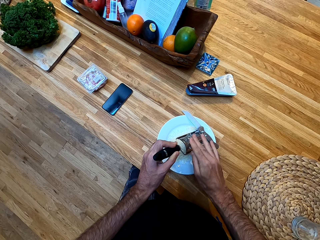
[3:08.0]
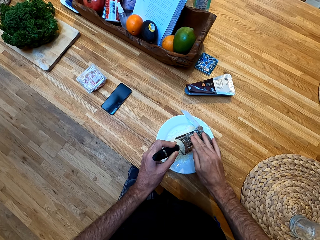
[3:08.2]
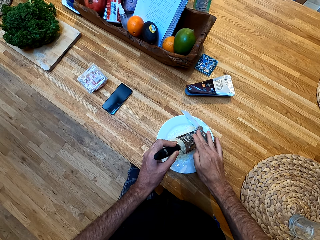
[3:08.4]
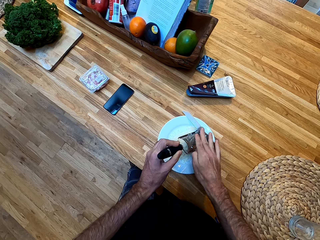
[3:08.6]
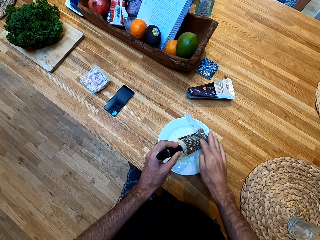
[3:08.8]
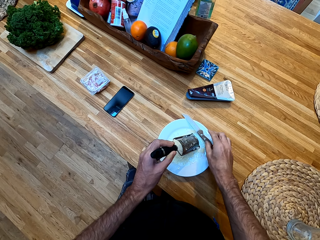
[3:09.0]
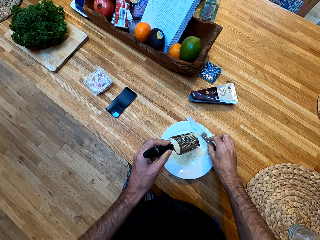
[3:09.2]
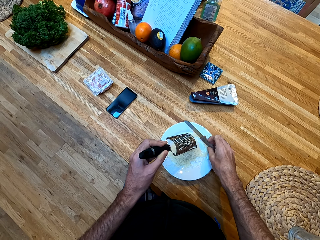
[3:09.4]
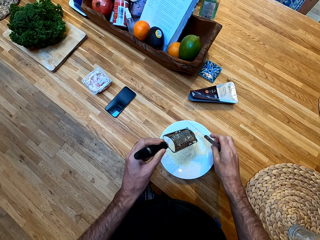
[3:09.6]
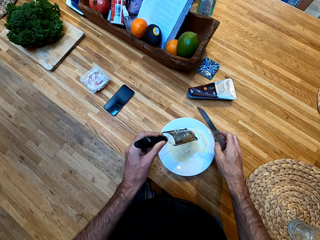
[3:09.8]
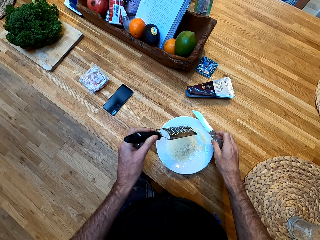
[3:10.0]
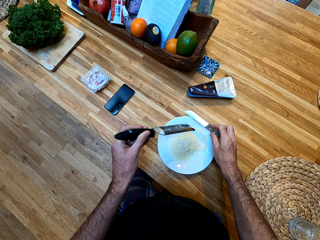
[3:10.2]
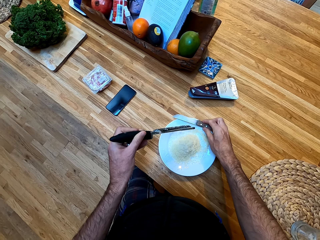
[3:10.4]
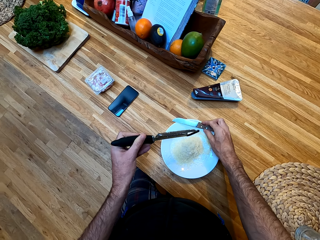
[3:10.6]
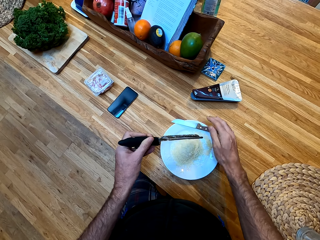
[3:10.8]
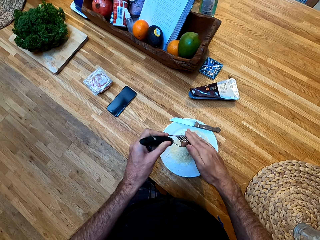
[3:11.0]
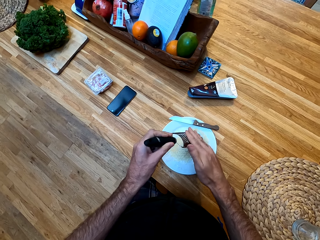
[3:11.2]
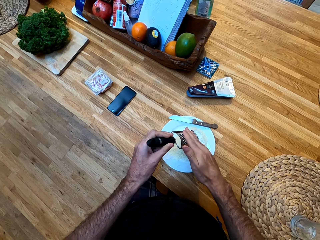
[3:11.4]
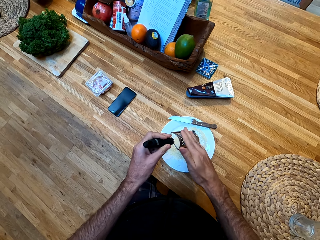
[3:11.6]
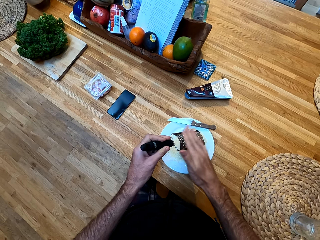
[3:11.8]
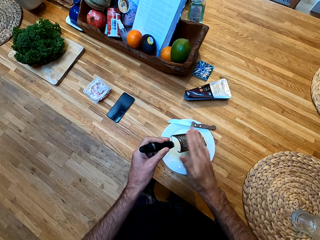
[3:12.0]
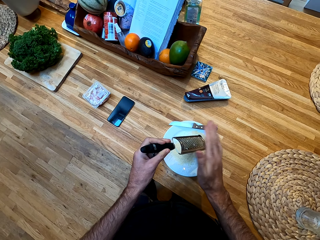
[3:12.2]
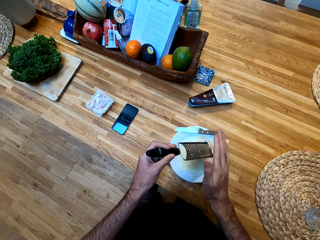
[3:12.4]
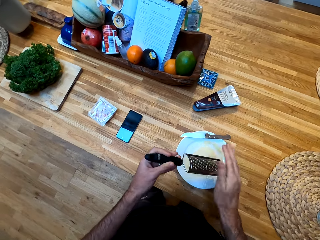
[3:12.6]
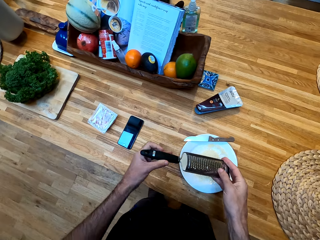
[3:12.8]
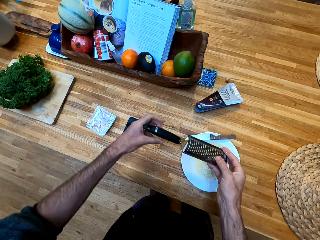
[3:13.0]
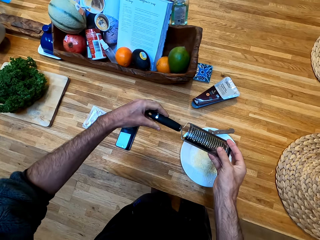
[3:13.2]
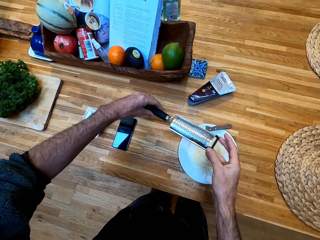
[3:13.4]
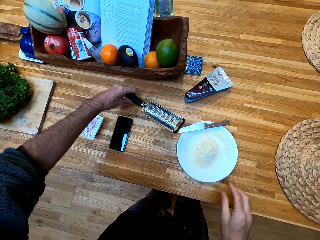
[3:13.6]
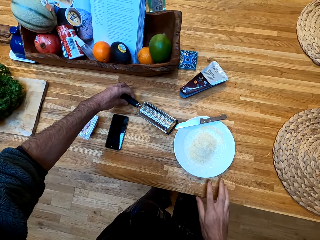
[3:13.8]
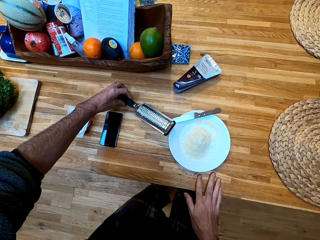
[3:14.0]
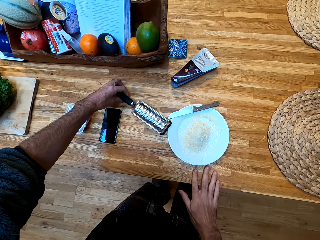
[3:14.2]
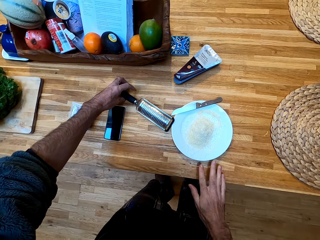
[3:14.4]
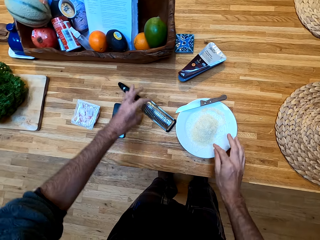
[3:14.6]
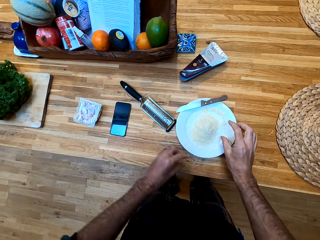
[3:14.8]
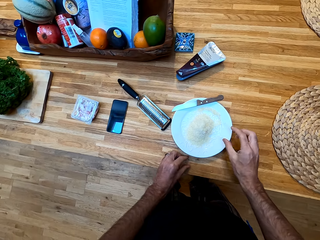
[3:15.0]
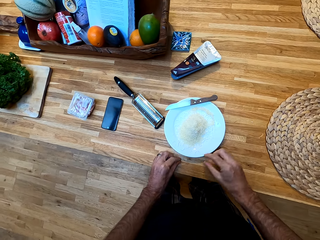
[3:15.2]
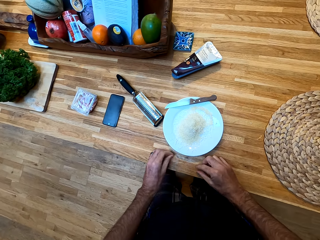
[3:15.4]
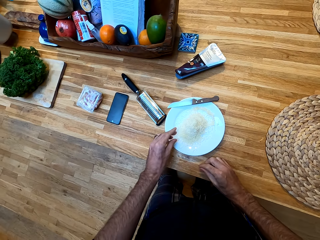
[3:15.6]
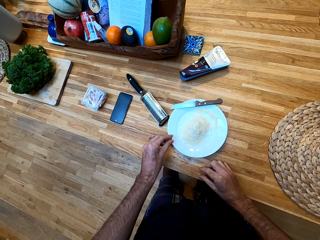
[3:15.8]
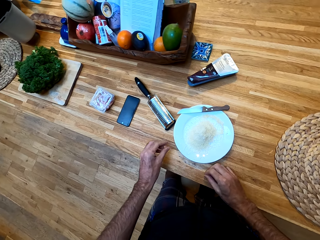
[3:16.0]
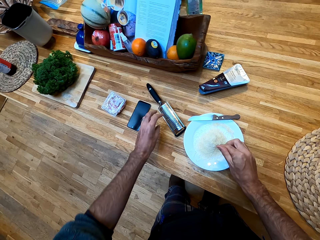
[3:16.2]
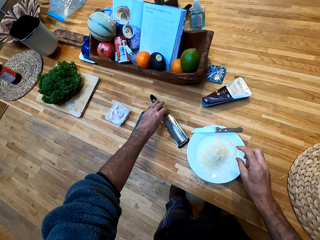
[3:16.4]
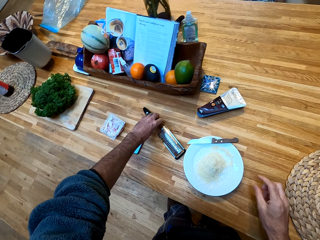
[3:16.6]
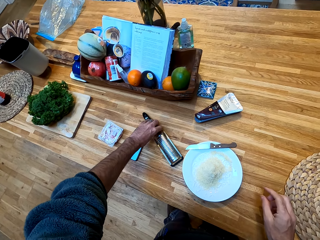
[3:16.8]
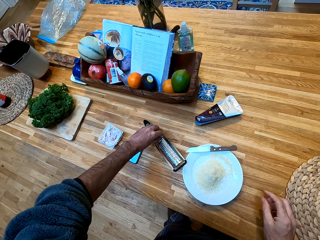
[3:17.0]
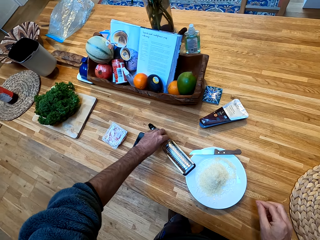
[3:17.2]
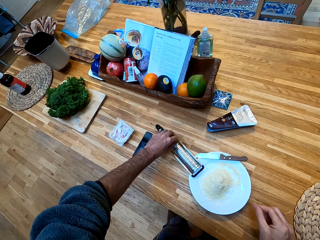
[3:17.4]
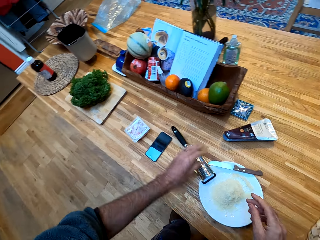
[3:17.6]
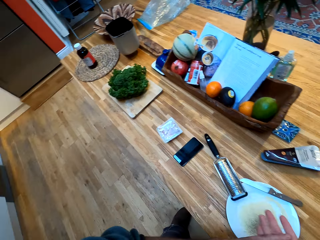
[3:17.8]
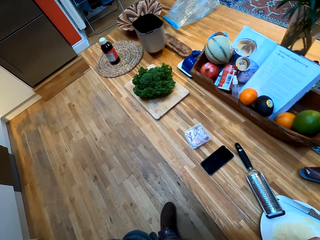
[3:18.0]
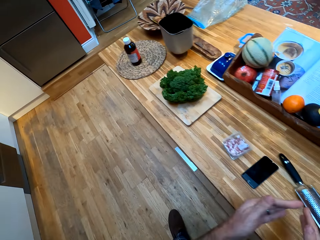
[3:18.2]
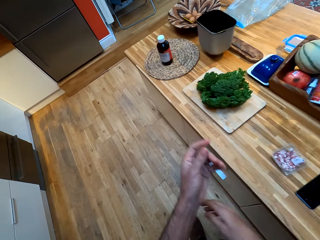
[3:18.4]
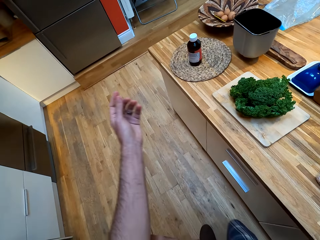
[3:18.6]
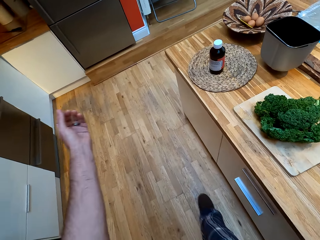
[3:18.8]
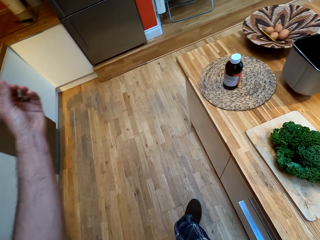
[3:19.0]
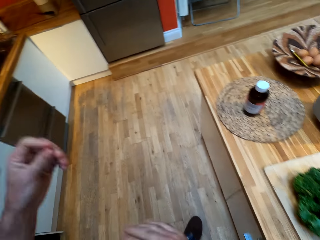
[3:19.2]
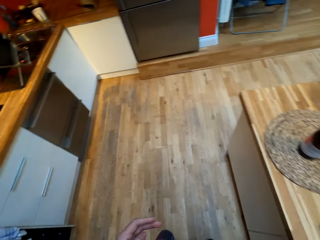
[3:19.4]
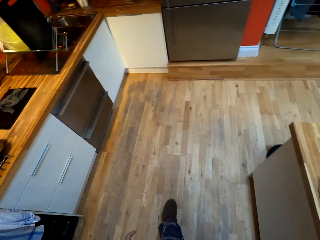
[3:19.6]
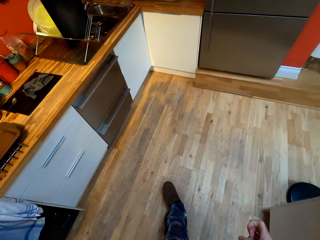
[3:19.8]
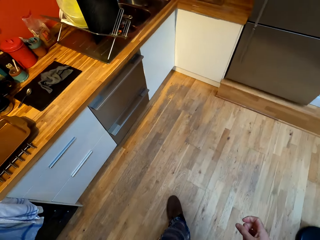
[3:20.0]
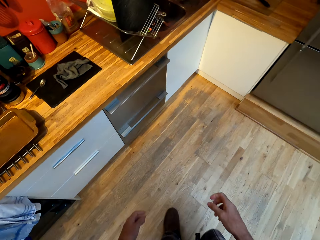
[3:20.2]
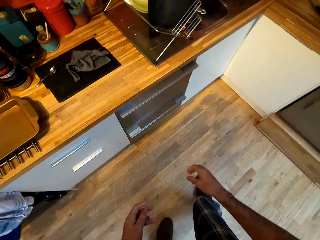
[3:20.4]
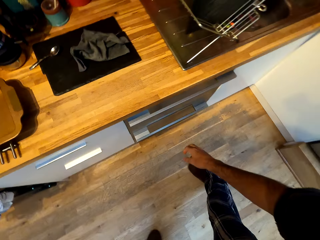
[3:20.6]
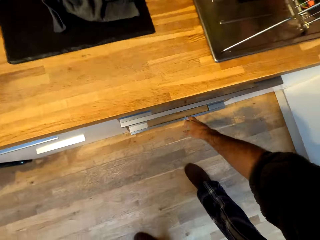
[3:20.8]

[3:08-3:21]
The camera wearer picks up the knife. They hold the knife. They place the knife on the plate. They hit the grater or grinder with a hand. They hold the grinder. They place the grater on the counter. They place the grater on the plate. They turn around the room, and walk around the room.

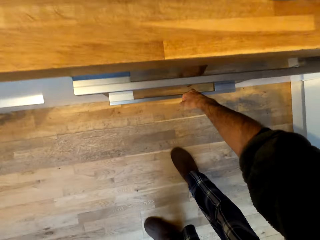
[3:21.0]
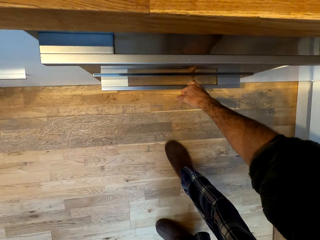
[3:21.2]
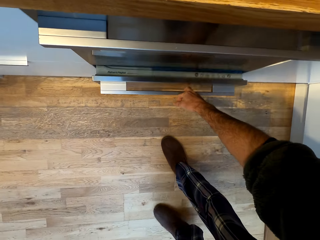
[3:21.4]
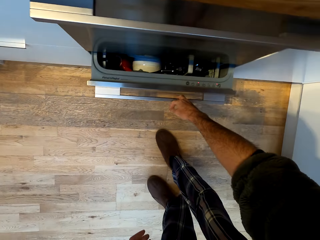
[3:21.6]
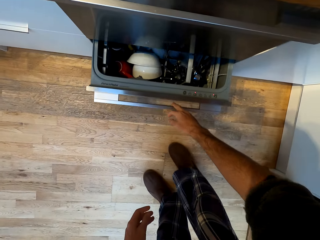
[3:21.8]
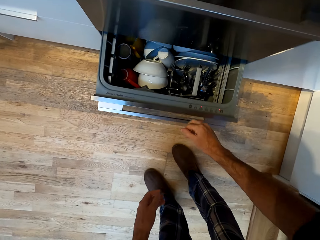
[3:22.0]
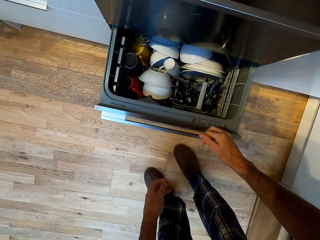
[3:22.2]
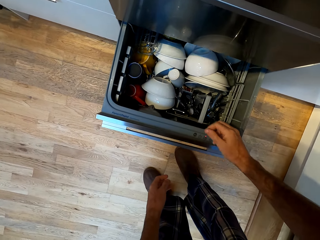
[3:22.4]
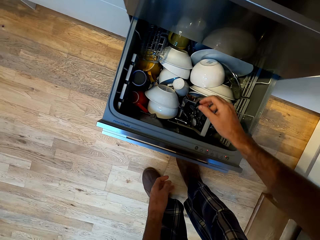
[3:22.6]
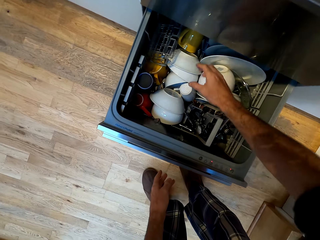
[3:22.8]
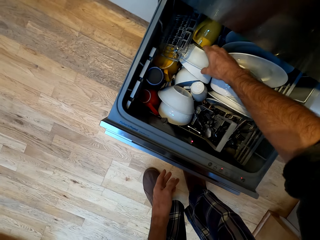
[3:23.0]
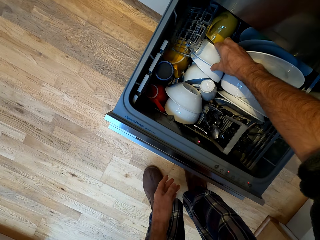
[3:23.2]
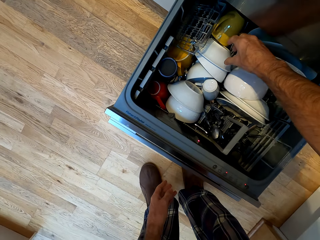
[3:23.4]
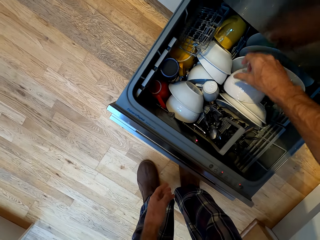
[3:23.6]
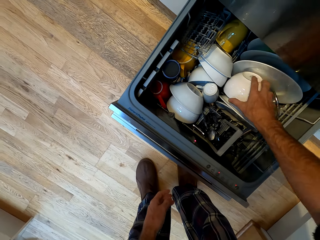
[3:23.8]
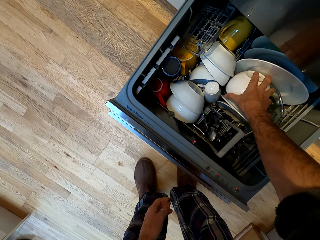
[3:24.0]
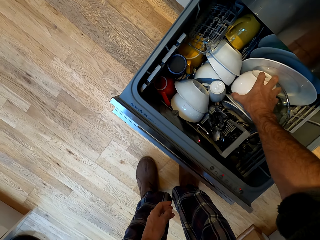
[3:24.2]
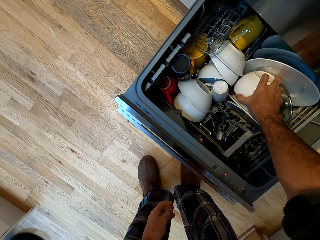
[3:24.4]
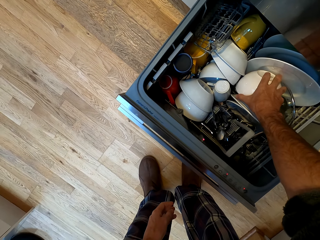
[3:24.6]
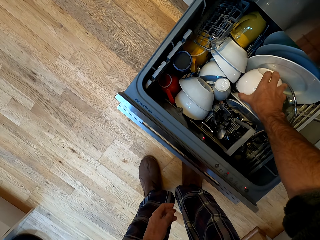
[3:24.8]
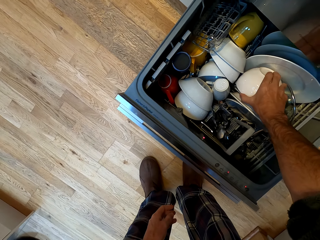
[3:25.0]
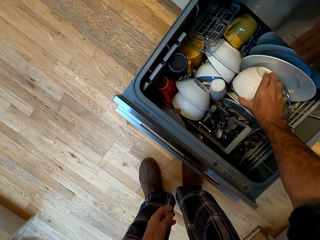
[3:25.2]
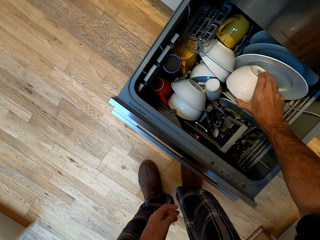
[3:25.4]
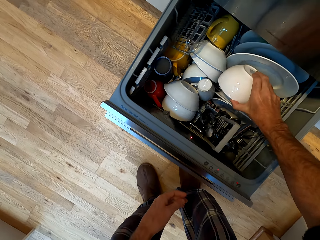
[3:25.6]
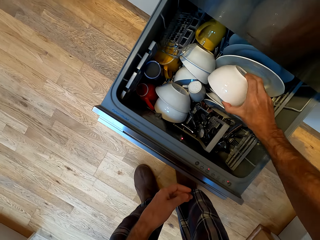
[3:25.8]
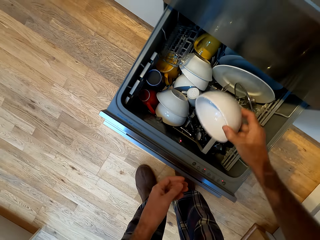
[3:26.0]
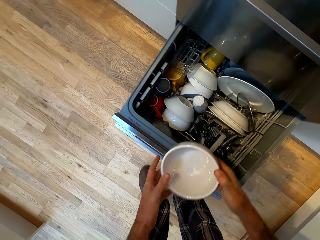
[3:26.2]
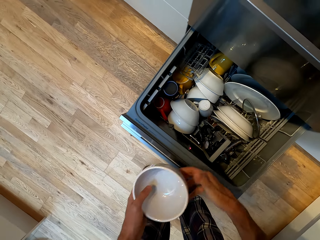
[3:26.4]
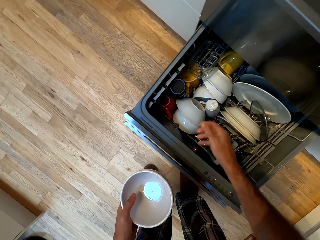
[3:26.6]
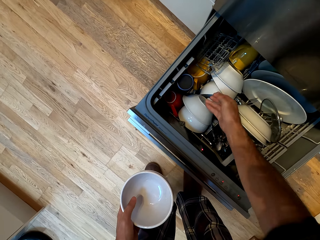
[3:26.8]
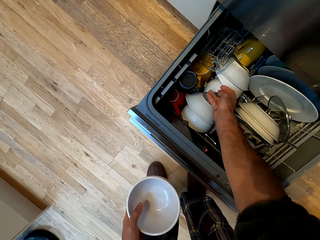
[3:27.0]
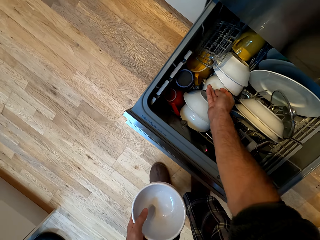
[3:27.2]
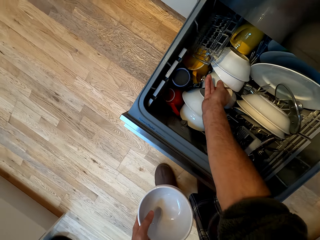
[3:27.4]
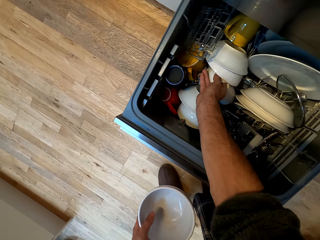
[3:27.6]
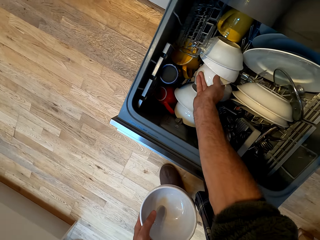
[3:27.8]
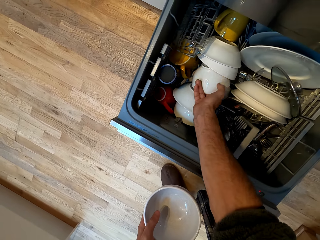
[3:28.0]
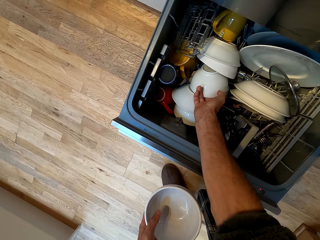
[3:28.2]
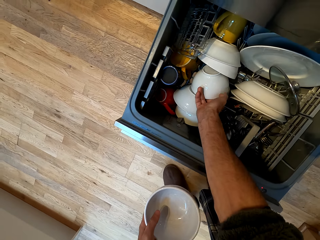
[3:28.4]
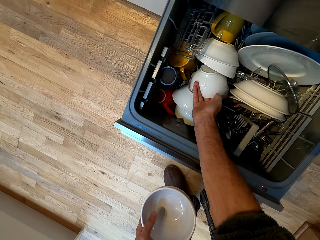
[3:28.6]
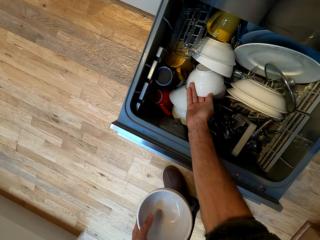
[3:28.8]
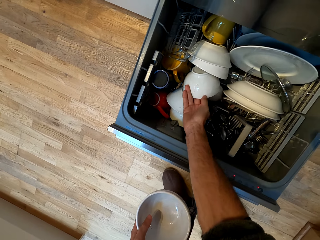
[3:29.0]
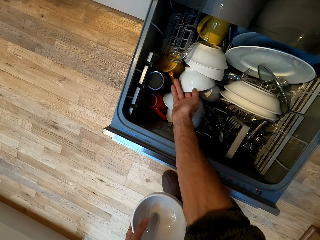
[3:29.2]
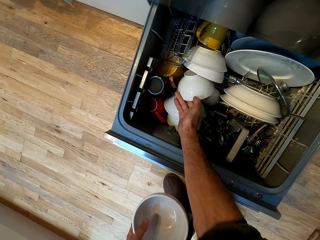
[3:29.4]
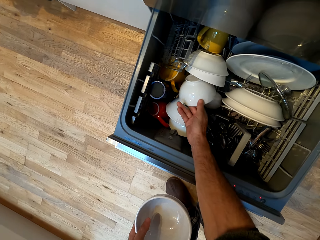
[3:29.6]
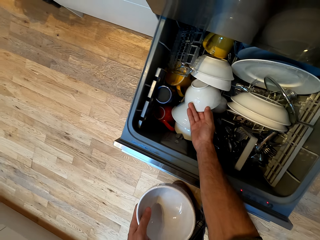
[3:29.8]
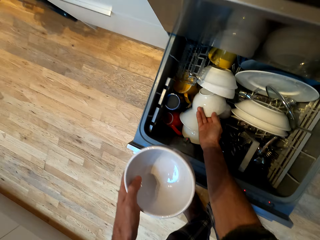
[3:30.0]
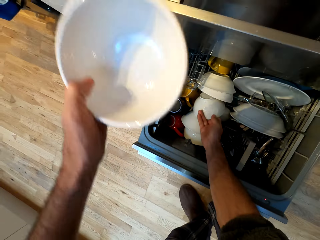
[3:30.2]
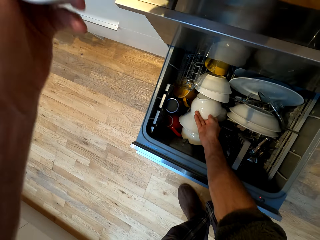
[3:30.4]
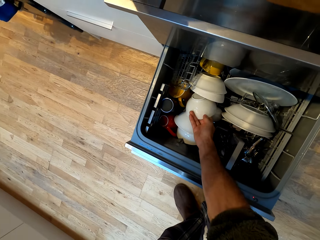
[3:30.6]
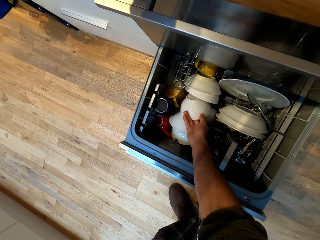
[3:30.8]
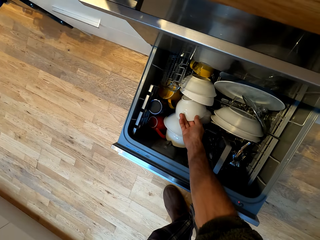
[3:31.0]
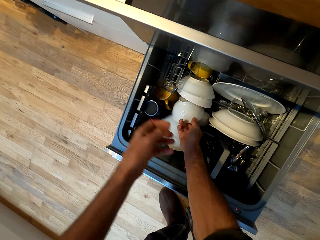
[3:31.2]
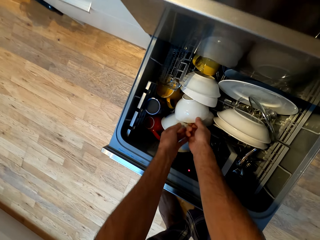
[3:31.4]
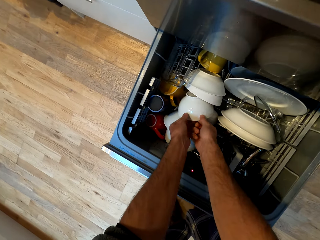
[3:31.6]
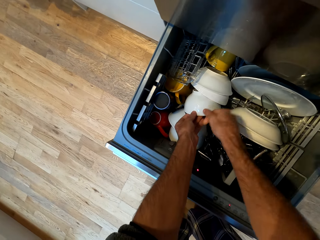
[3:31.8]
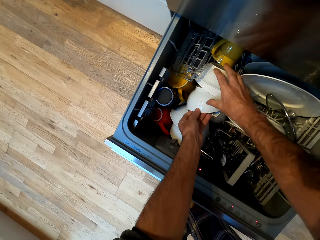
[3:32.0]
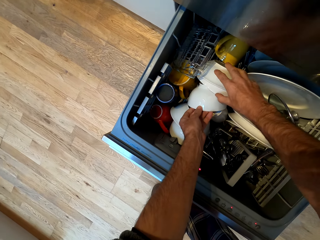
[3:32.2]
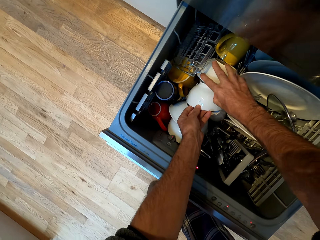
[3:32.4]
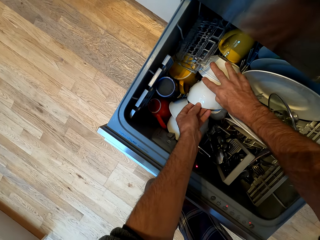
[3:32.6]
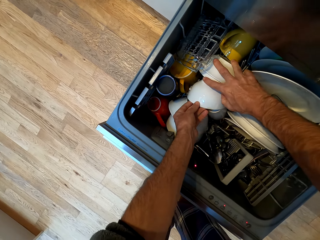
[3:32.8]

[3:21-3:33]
The camera wearer opens the kitchen cabinet drawer. They pick up a bowl or plate from the drawer. They pick up another bowl from the drawer. They place the bowl on the counter.
